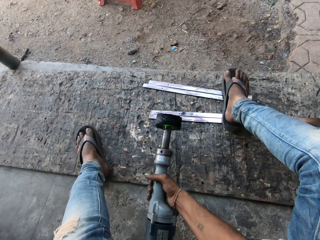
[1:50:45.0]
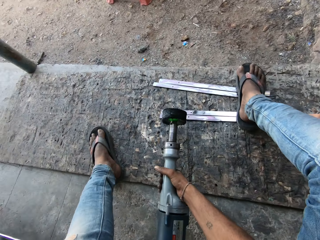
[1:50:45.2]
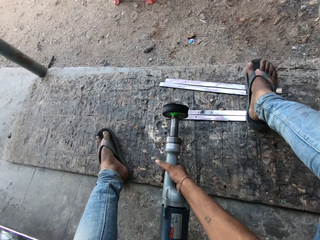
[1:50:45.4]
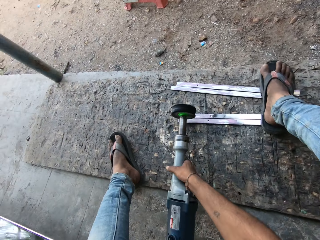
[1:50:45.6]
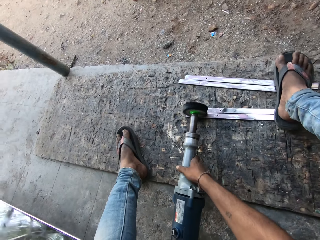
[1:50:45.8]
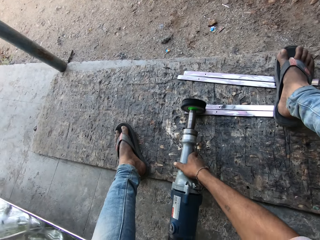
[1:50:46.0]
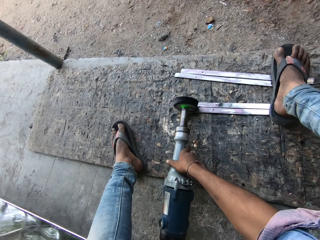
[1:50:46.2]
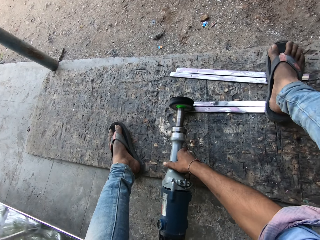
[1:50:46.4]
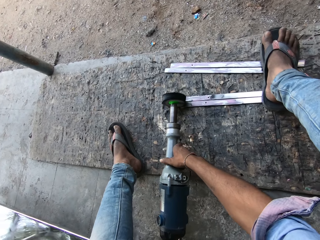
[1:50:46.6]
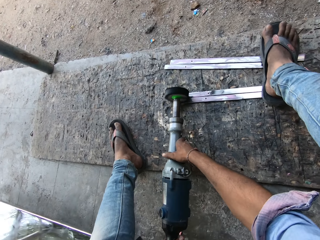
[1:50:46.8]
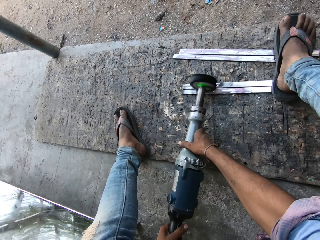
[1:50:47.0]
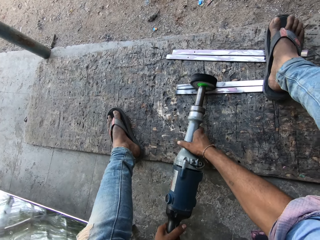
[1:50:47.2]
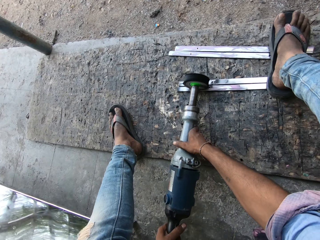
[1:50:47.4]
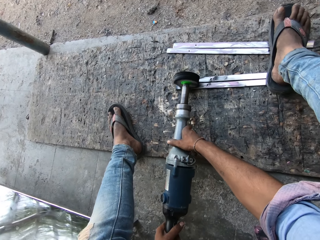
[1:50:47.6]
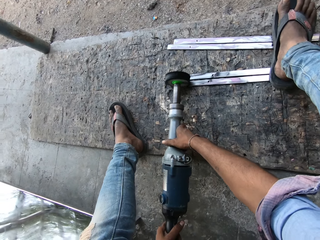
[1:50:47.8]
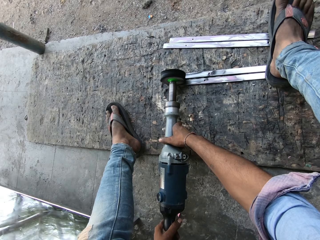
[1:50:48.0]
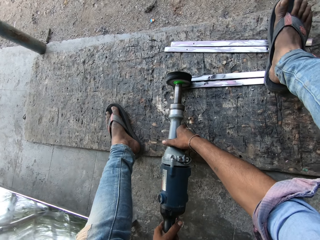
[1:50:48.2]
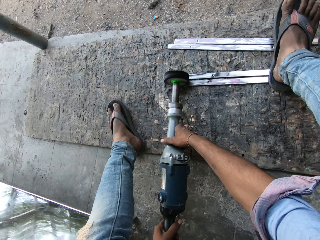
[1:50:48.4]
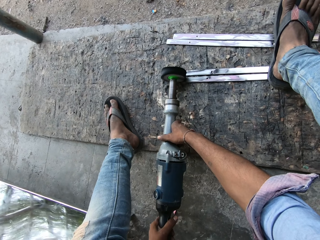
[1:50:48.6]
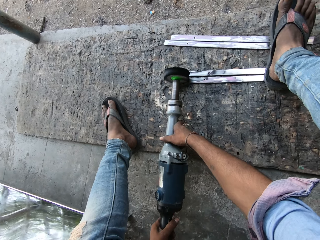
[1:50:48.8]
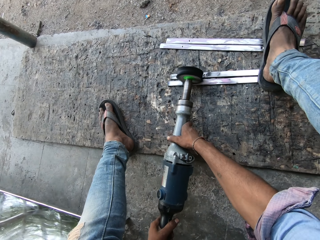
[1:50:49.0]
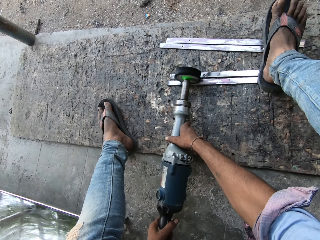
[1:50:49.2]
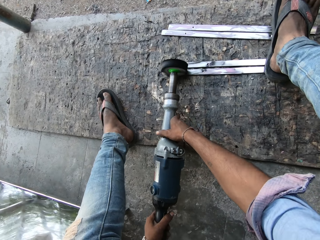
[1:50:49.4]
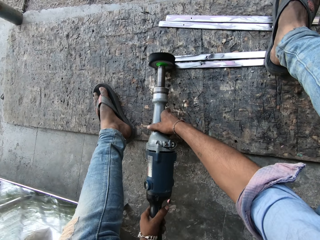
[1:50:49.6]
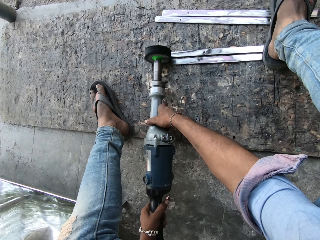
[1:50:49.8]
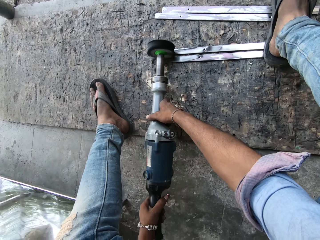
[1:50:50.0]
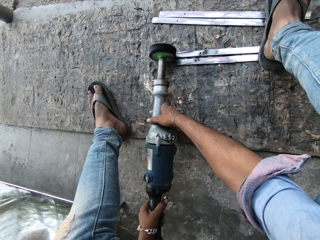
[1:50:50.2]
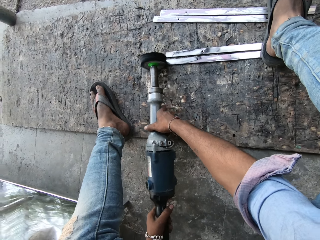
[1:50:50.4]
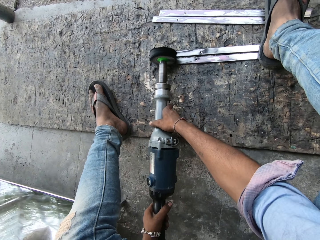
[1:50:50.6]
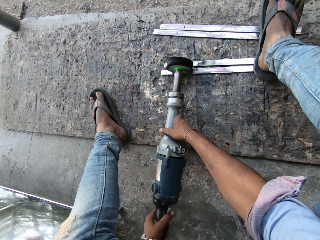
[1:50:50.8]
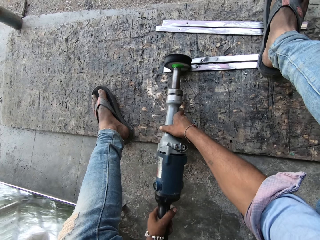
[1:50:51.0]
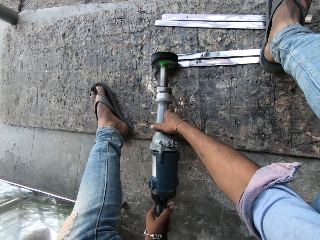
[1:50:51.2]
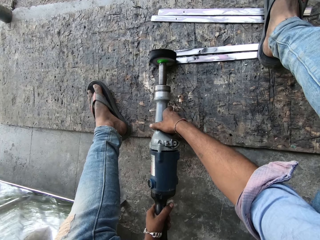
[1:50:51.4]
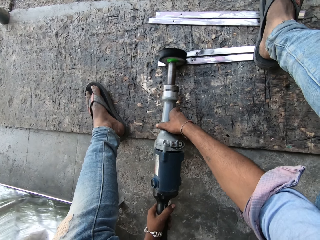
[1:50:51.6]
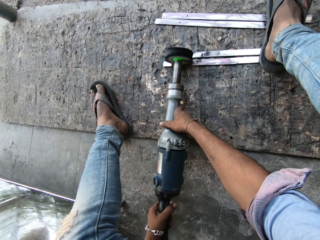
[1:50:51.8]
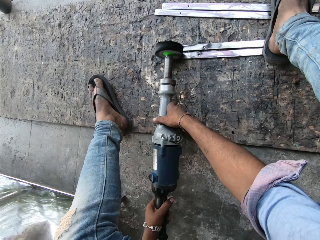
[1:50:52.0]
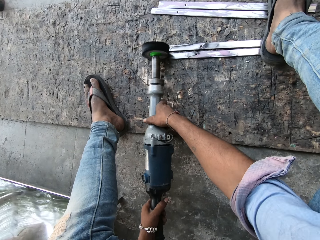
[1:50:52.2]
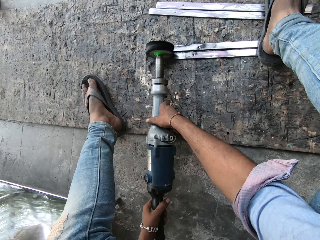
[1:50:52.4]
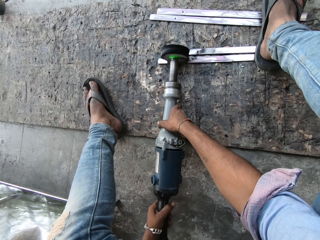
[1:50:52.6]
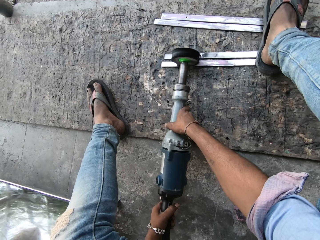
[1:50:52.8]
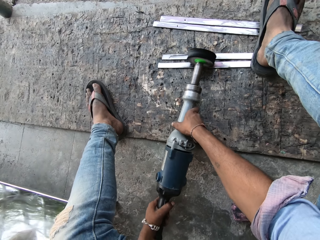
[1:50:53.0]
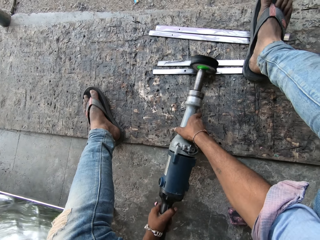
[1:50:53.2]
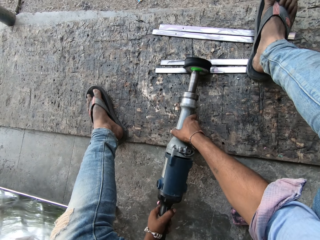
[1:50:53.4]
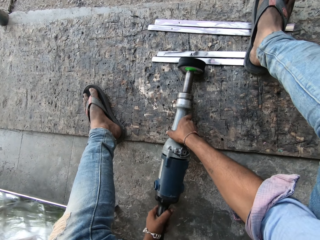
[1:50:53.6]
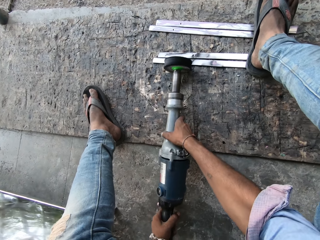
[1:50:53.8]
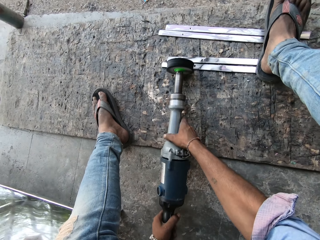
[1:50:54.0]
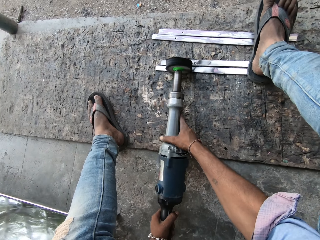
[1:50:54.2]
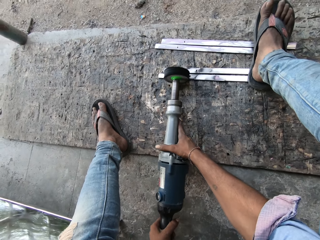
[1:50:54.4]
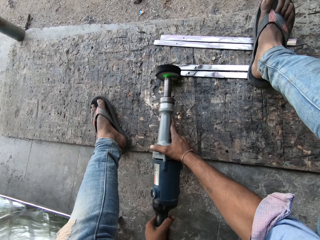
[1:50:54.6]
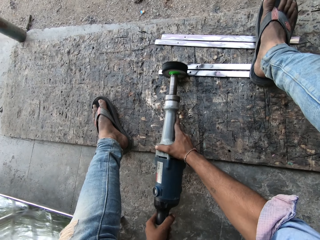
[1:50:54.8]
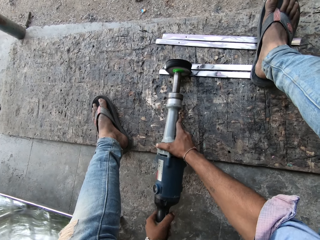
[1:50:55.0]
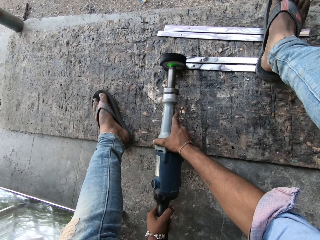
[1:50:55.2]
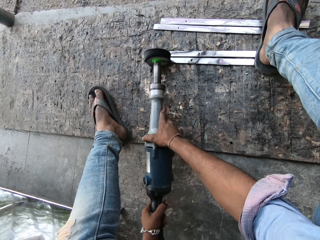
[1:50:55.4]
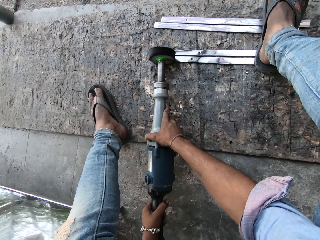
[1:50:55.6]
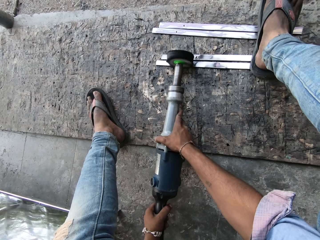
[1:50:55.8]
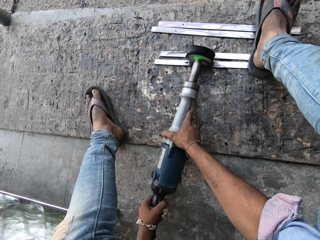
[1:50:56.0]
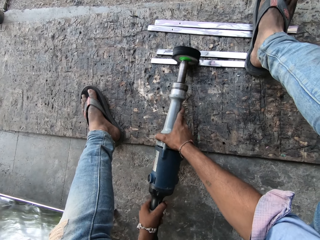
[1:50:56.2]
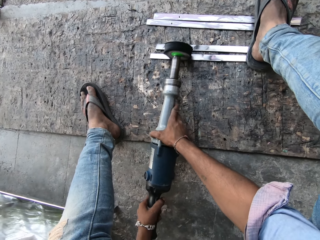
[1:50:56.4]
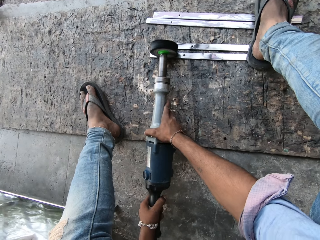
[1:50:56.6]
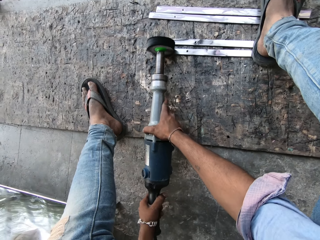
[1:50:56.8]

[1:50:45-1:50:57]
The camera wearer picks up the polisher or welding tool. They smoothen the metal strips with the welding tool.

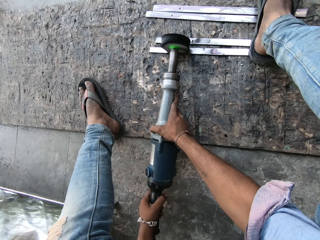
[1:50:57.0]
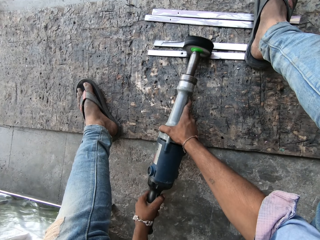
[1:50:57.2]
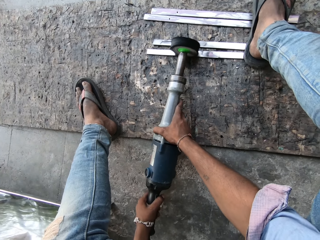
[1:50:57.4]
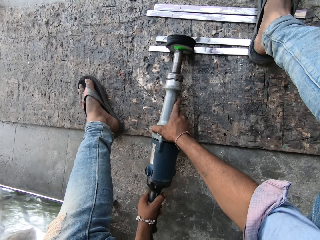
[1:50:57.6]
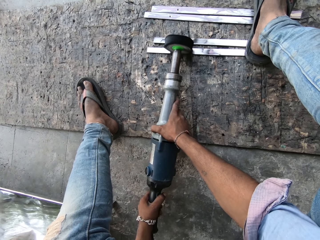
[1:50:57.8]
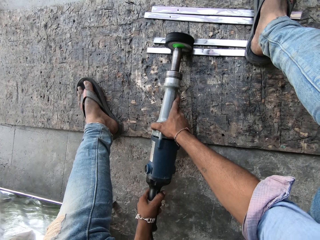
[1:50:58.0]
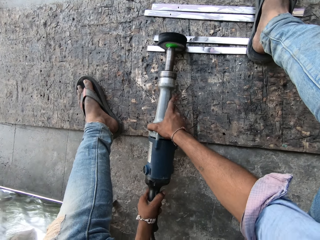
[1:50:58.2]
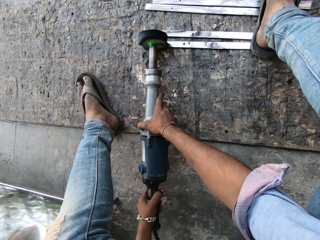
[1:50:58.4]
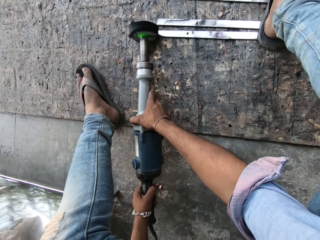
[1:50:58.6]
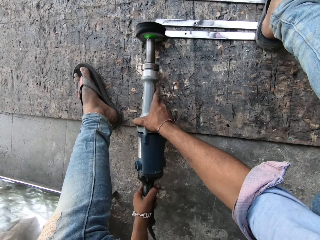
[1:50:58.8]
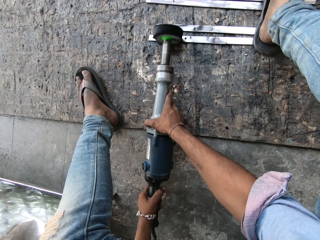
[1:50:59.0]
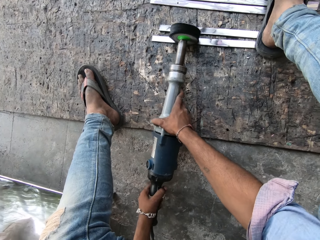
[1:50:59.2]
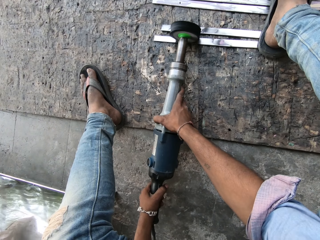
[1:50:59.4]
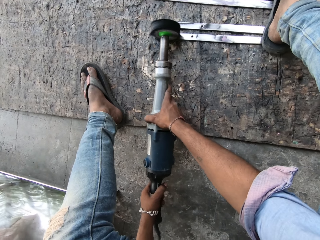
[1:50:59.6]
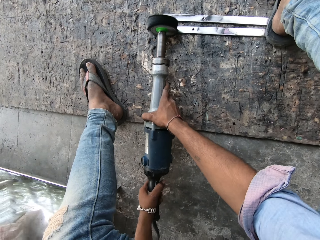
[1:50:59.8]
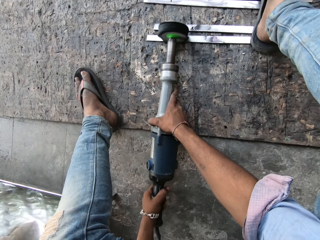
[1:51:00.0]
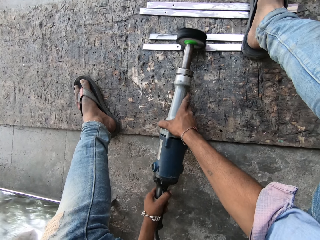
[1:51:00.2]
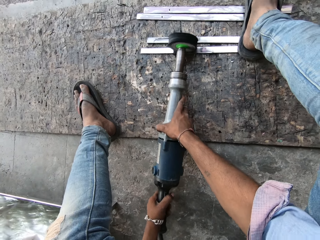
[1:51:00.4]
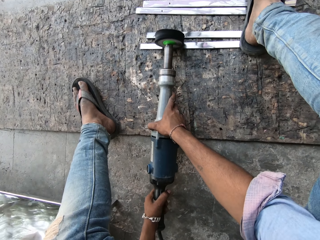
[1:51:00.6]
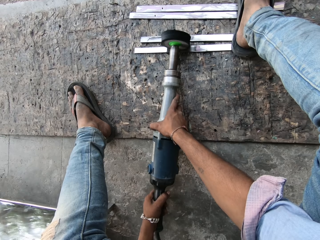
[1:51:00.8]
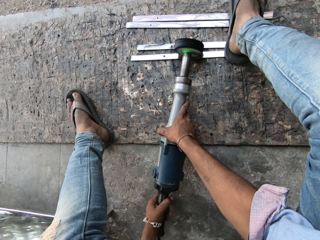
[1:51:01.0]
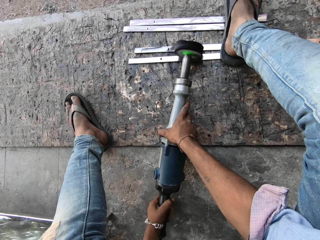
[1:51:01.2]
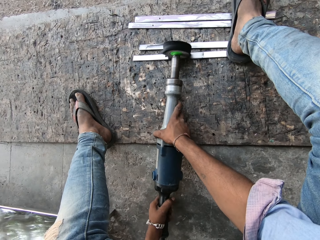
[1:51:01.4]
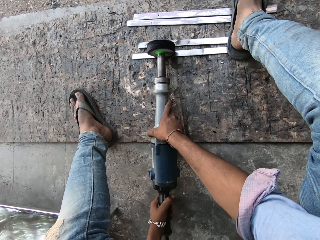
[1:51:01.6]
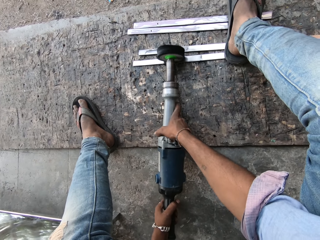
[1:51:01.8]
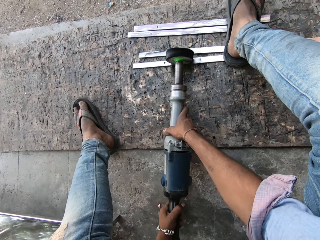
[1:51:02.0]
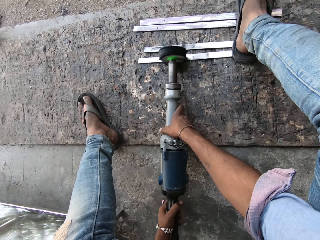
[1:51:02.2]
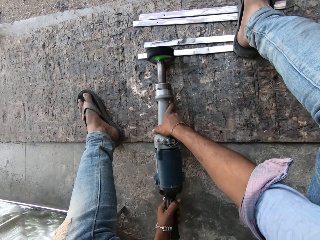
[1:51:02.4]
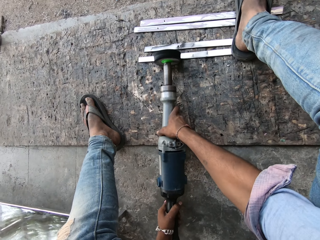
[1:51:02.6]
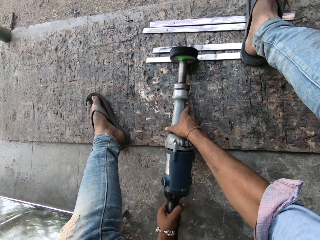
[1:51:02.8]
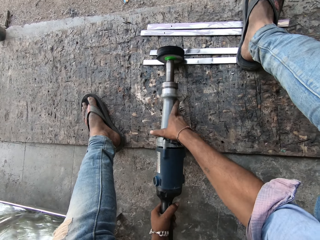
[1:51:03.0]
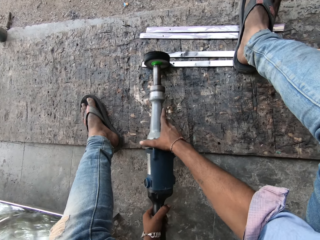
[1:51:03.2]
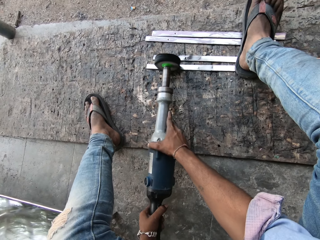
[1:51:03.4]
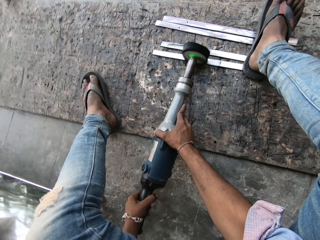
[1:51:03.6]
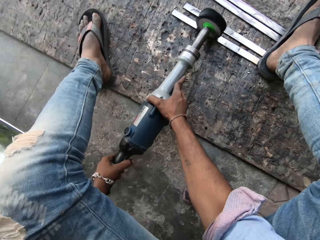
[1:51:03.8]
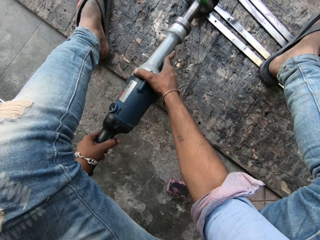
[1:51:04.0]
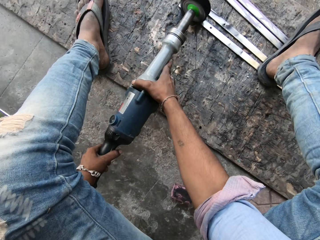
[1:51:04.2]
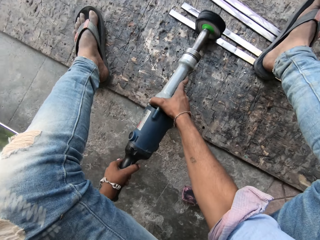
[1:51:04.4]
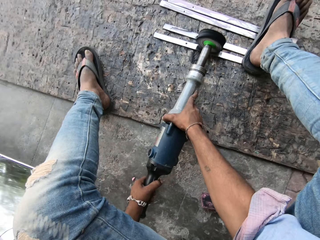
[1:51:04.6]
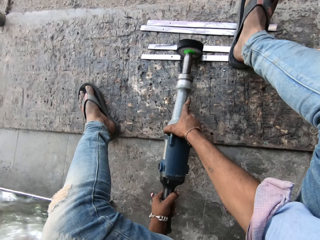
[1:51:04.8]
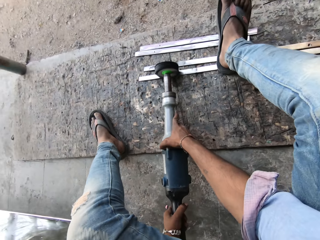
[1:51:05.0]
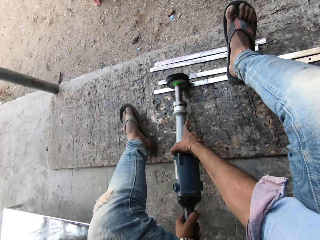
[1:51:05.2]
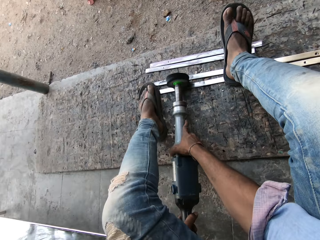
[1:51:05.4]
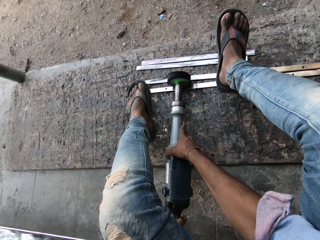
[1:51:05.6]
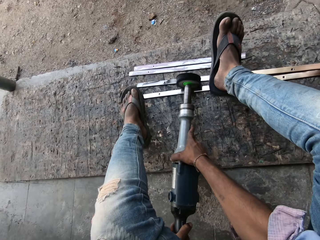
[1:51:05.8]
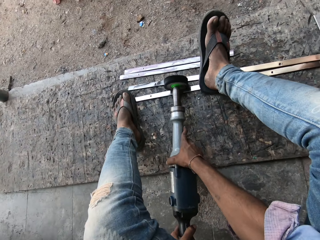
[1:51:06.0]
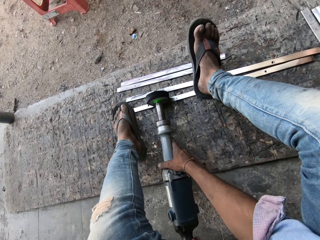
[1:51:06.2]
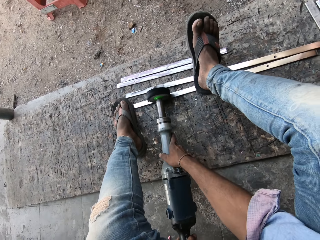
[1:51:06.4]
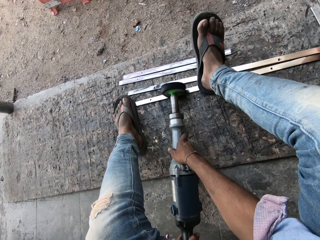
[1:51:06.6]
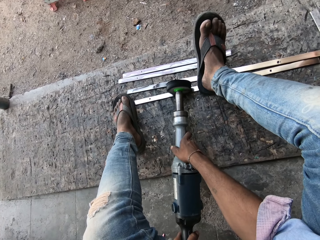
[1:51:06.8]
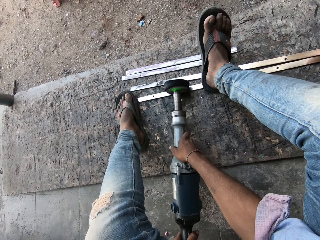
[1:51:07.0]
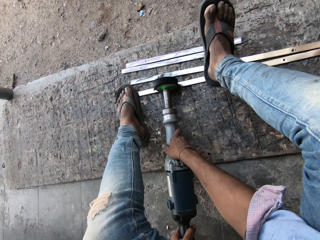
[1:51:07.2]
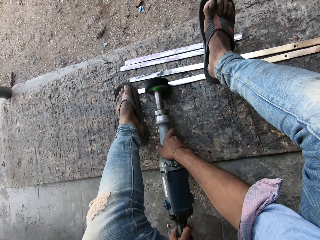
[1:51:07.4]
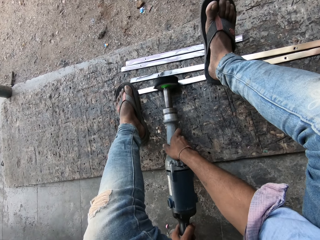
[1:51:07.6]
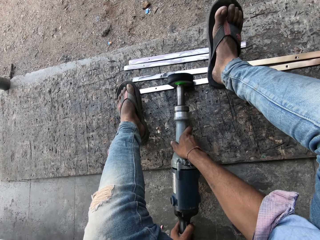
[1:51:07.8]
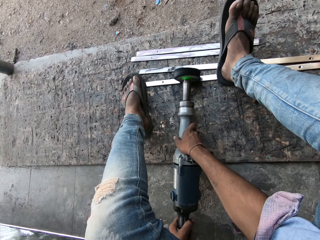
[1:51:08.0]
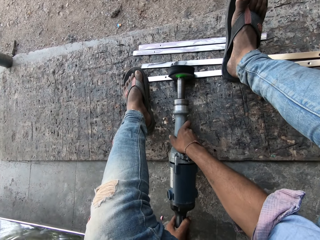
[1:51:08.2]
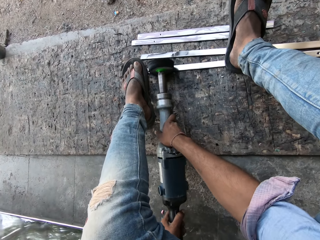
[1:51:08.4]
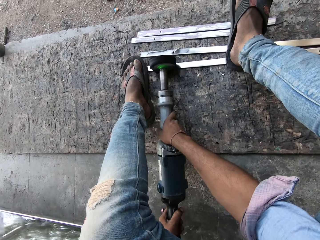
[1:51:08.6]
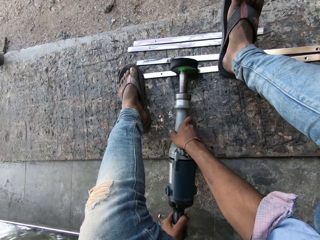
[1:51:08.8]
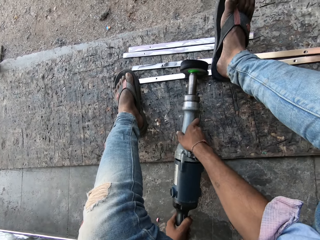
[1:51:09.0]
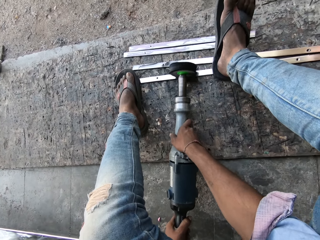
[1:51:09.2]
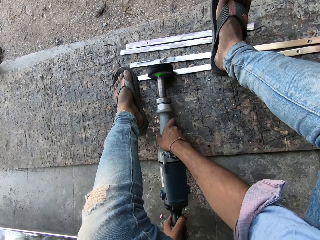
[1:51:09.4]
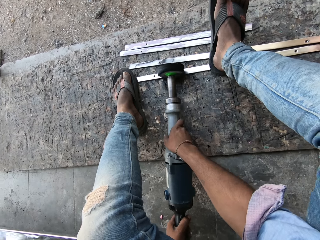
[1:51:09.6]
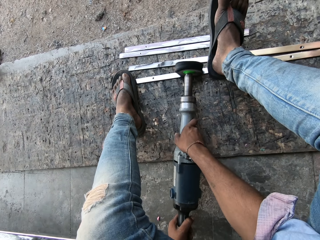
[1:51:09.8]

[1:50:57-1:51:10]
The camera wearer steps on the metal bars. They smoothen the metal strips with the welding tool.
